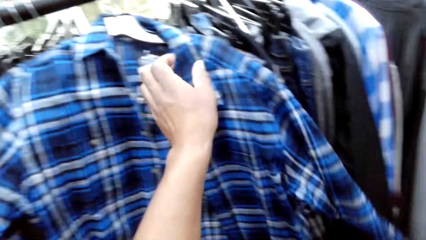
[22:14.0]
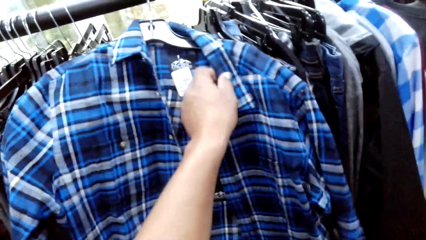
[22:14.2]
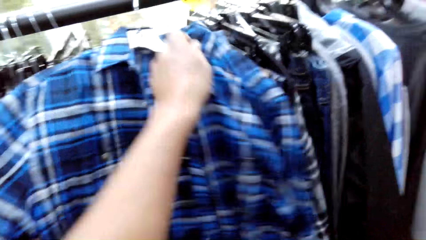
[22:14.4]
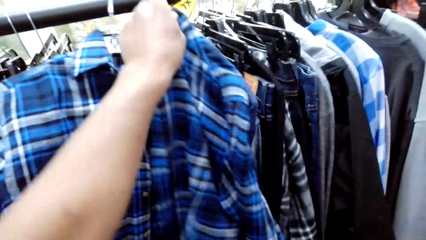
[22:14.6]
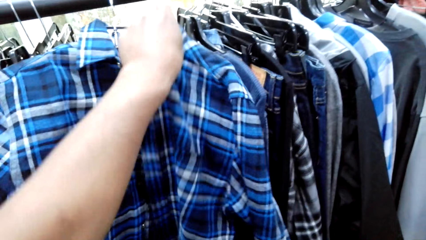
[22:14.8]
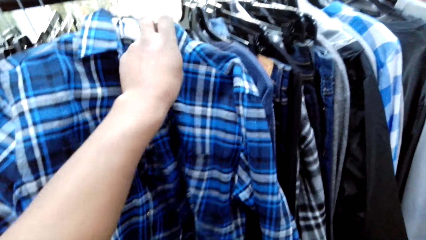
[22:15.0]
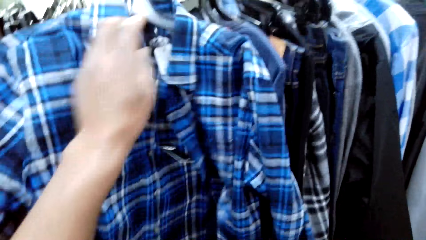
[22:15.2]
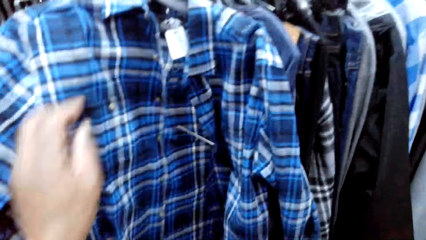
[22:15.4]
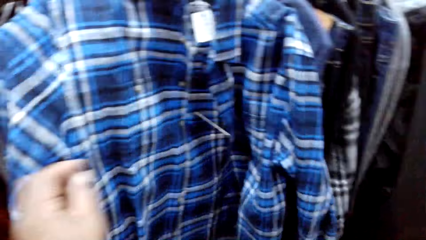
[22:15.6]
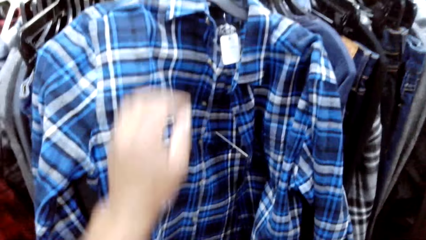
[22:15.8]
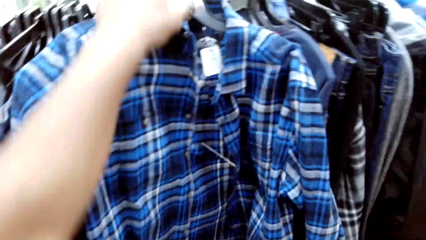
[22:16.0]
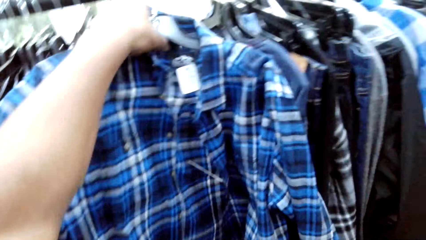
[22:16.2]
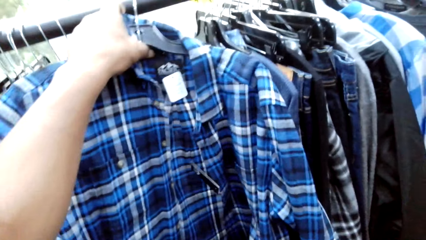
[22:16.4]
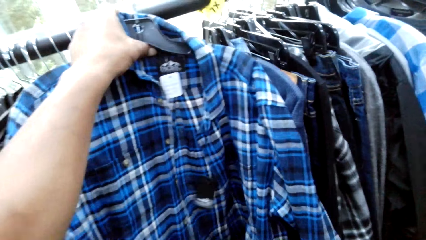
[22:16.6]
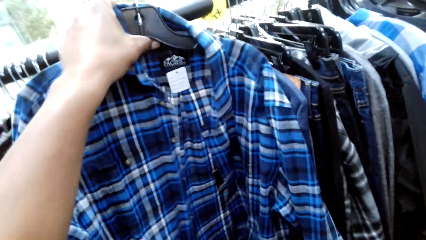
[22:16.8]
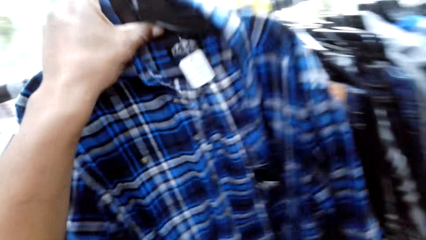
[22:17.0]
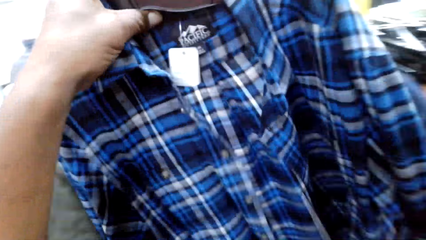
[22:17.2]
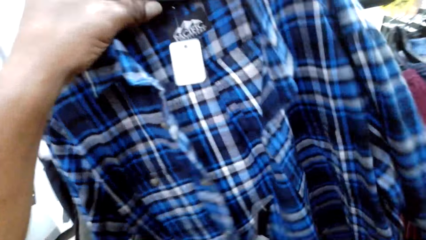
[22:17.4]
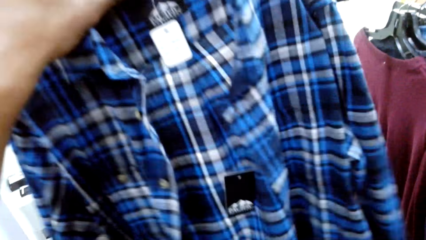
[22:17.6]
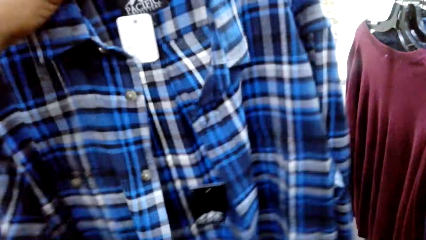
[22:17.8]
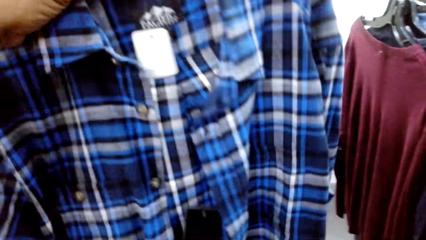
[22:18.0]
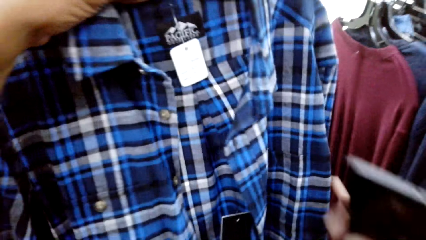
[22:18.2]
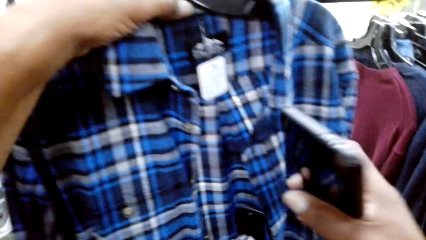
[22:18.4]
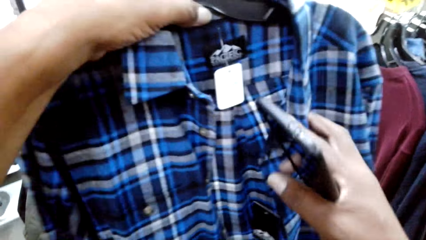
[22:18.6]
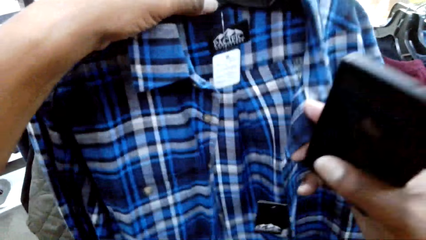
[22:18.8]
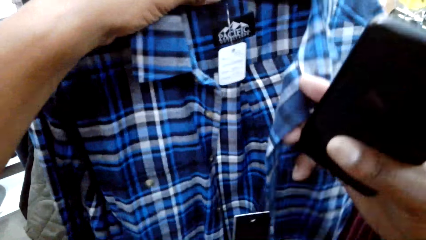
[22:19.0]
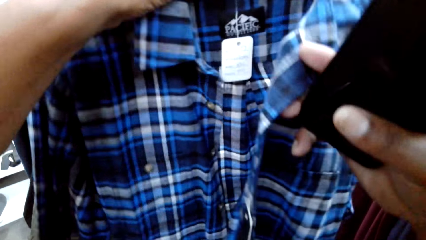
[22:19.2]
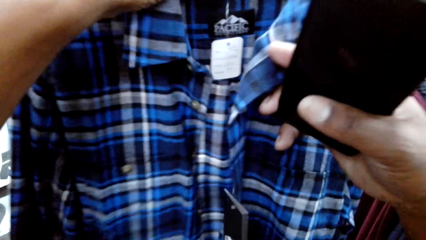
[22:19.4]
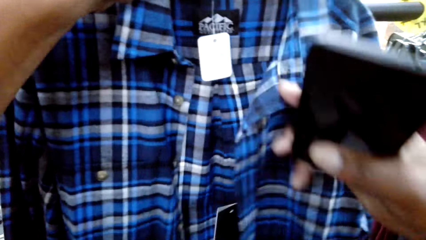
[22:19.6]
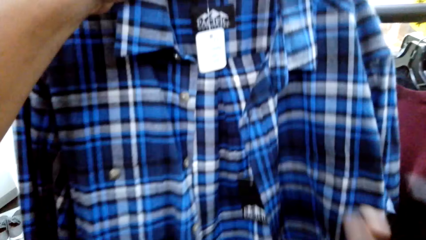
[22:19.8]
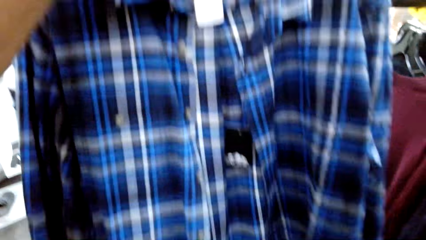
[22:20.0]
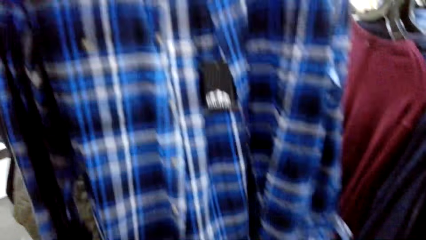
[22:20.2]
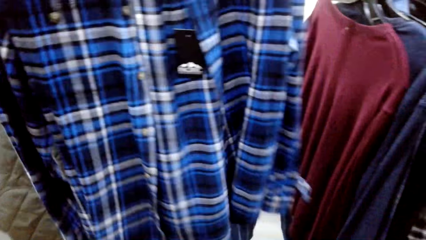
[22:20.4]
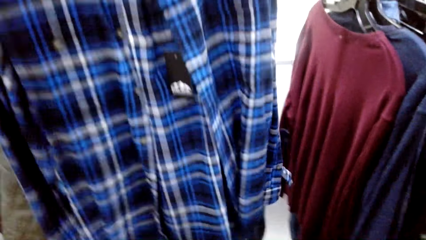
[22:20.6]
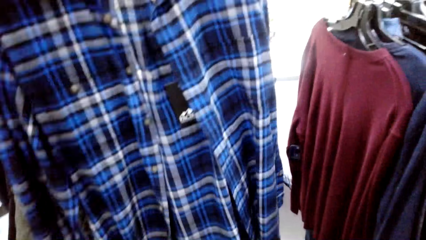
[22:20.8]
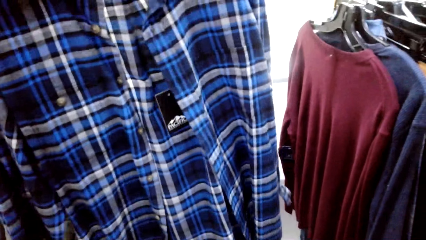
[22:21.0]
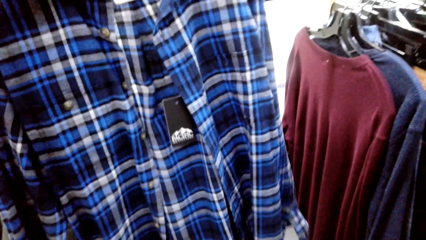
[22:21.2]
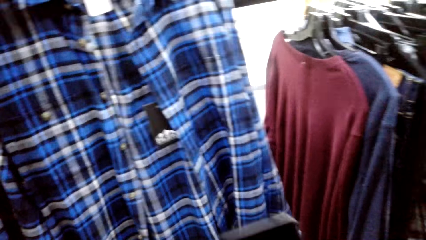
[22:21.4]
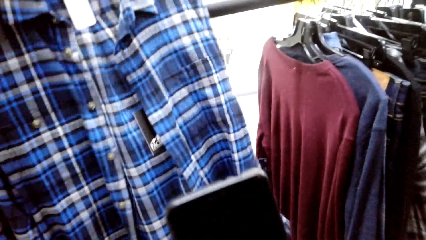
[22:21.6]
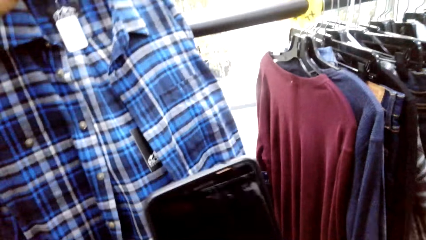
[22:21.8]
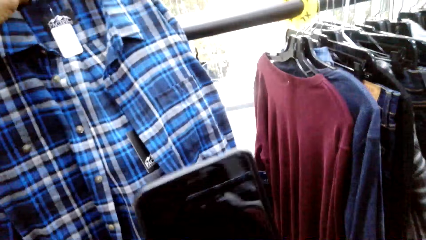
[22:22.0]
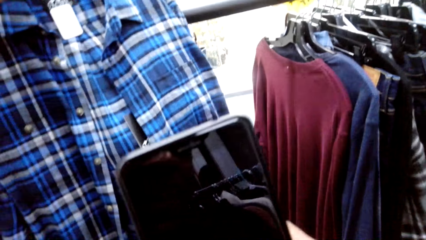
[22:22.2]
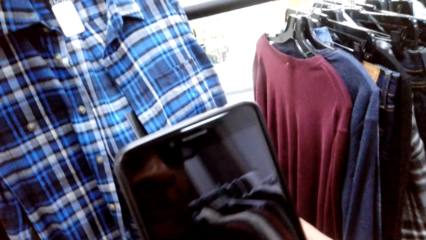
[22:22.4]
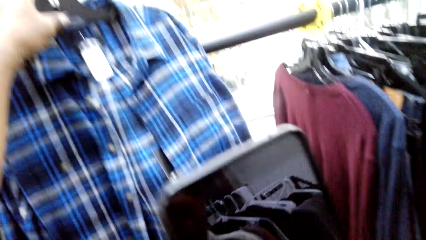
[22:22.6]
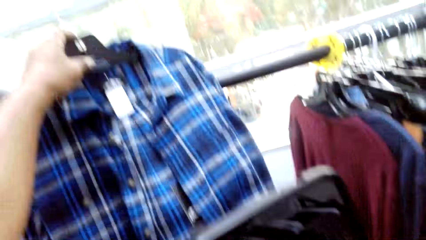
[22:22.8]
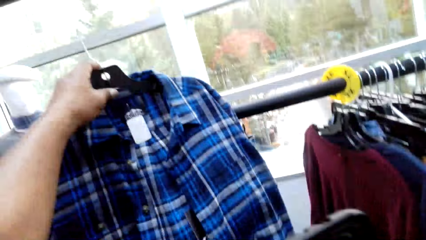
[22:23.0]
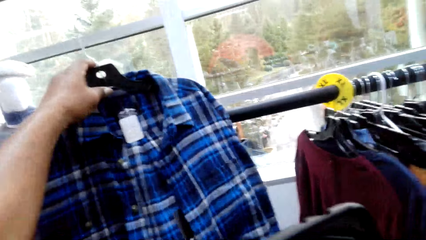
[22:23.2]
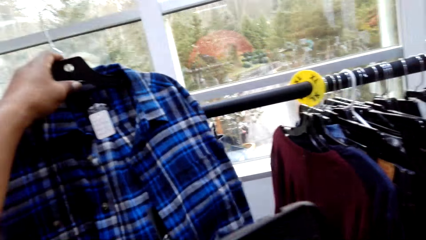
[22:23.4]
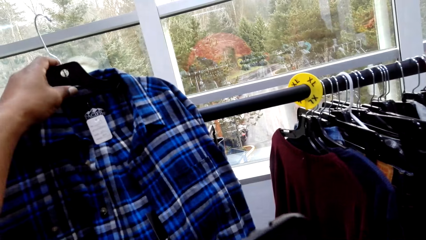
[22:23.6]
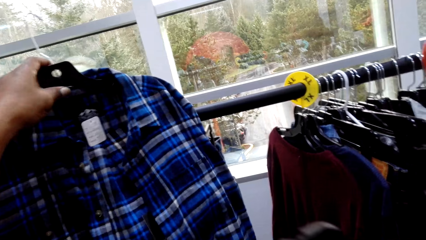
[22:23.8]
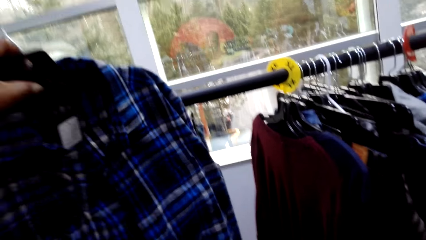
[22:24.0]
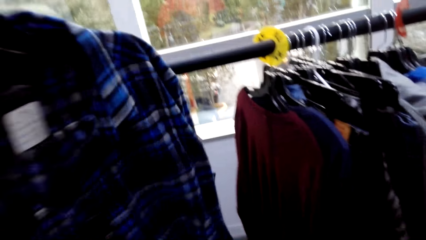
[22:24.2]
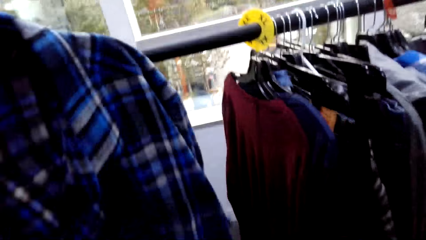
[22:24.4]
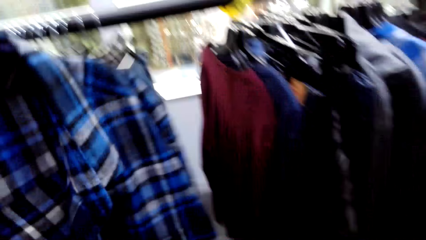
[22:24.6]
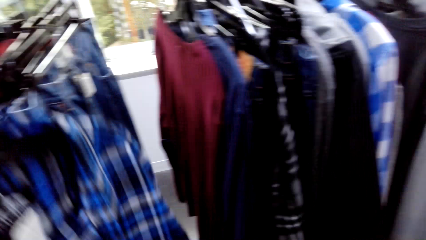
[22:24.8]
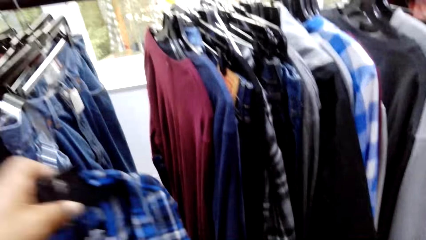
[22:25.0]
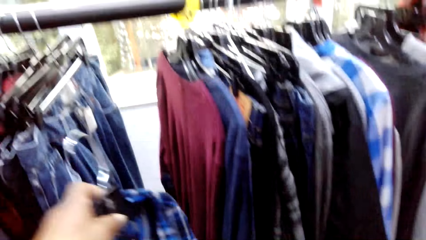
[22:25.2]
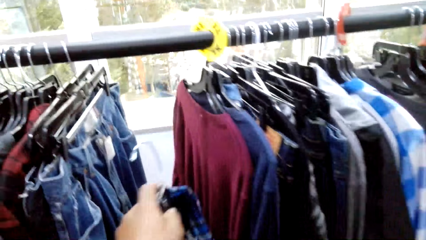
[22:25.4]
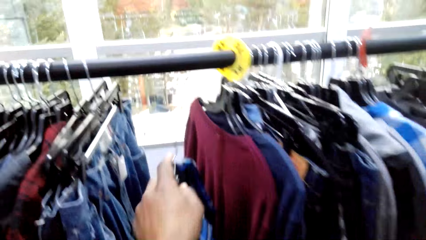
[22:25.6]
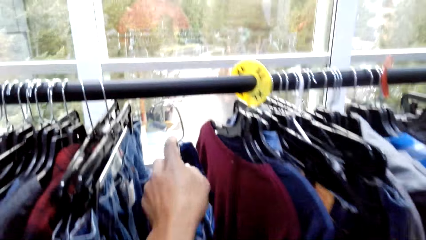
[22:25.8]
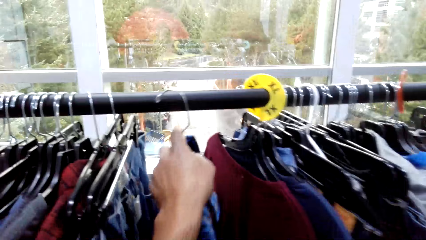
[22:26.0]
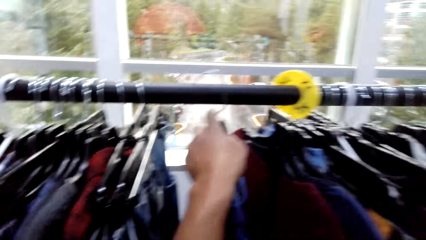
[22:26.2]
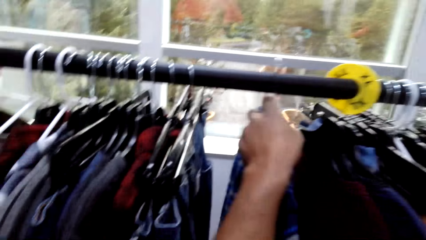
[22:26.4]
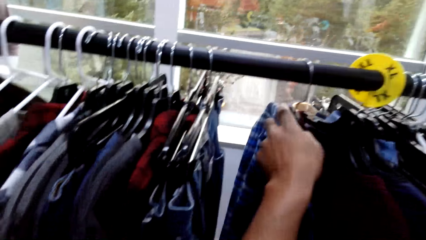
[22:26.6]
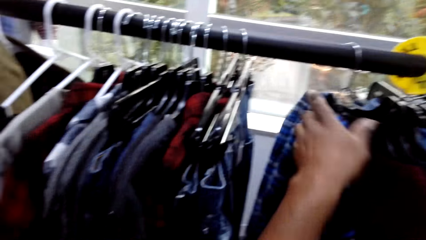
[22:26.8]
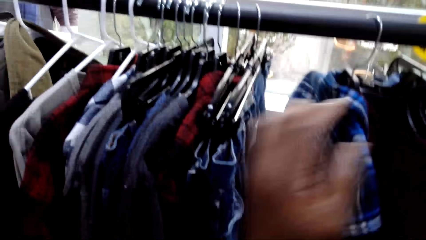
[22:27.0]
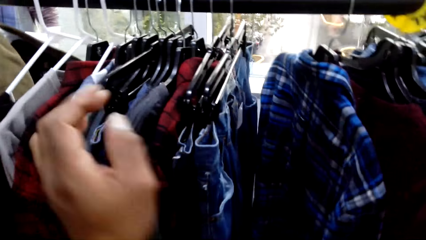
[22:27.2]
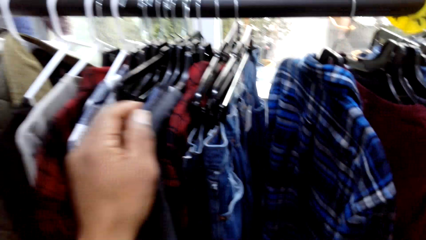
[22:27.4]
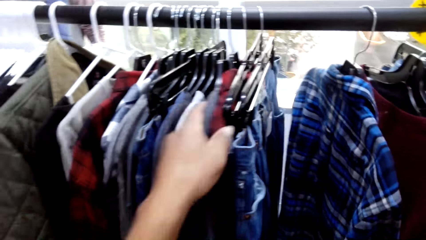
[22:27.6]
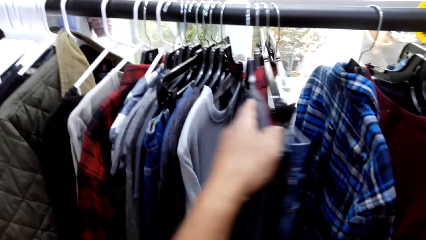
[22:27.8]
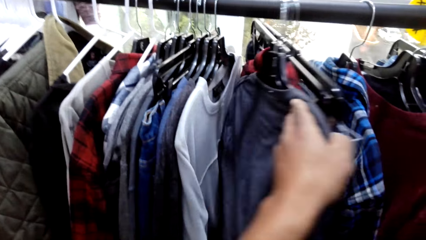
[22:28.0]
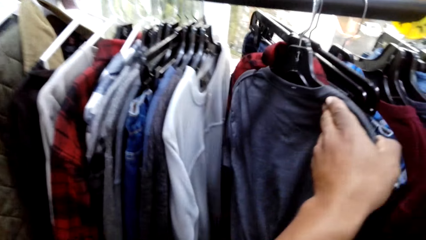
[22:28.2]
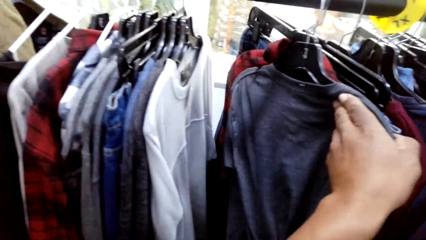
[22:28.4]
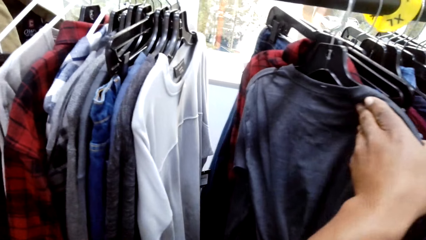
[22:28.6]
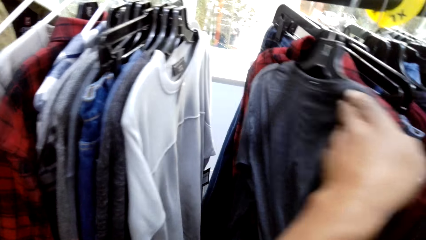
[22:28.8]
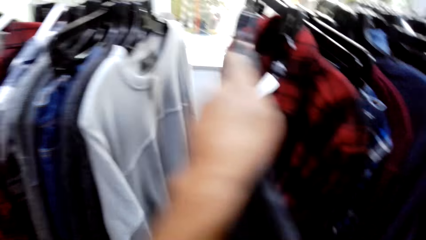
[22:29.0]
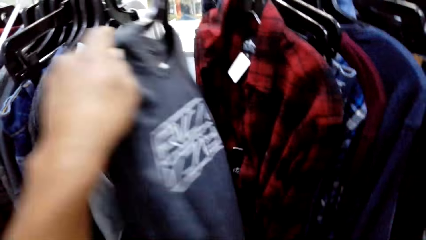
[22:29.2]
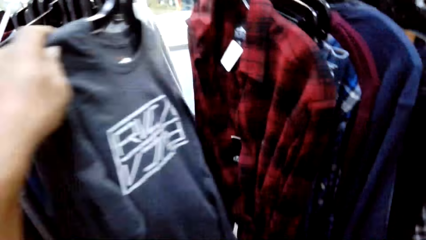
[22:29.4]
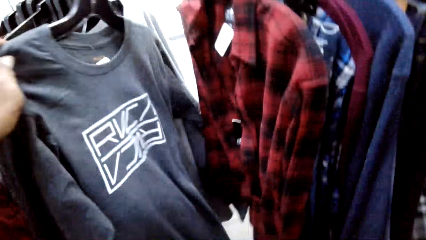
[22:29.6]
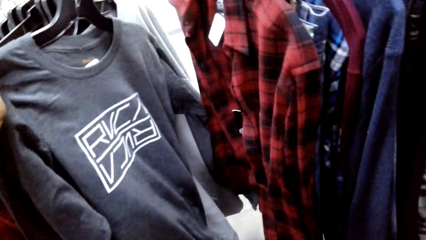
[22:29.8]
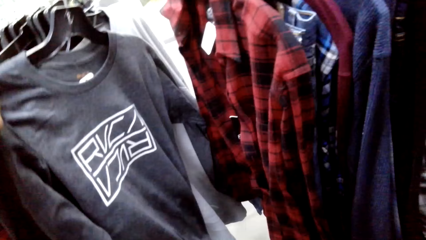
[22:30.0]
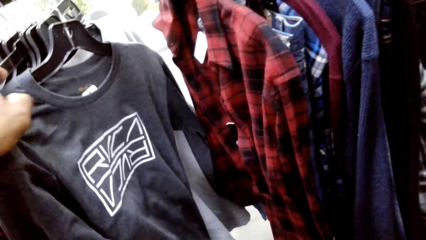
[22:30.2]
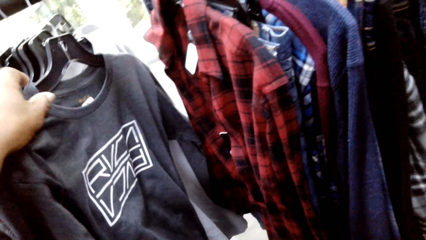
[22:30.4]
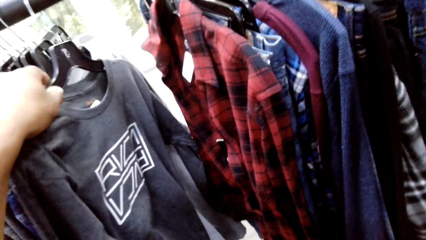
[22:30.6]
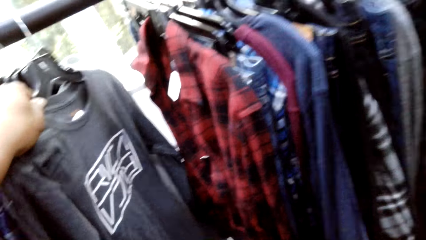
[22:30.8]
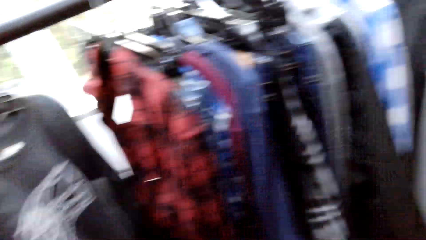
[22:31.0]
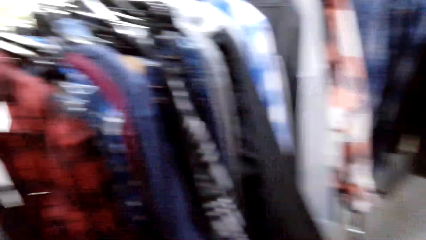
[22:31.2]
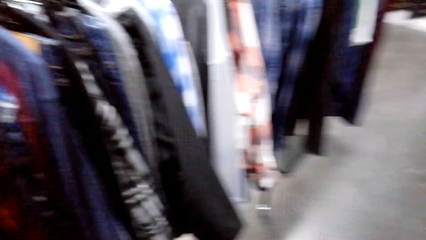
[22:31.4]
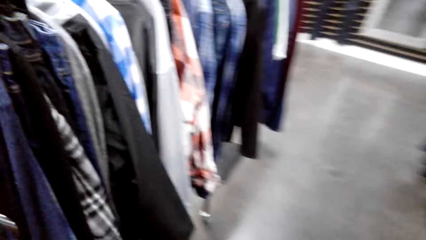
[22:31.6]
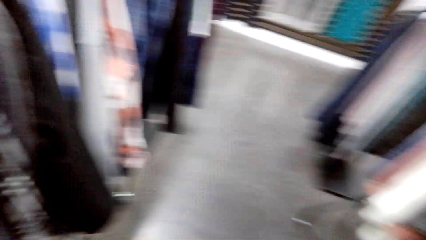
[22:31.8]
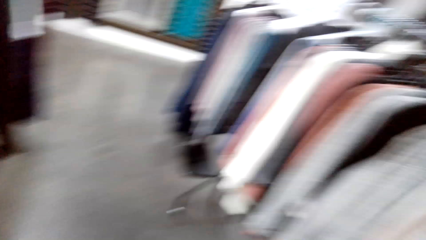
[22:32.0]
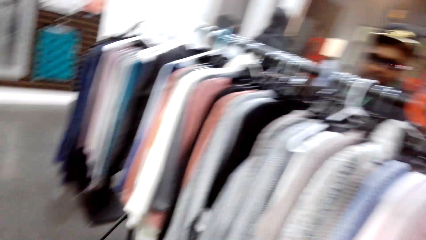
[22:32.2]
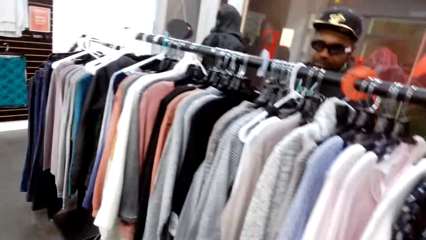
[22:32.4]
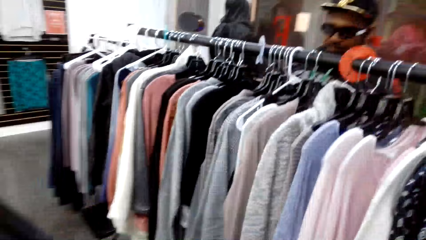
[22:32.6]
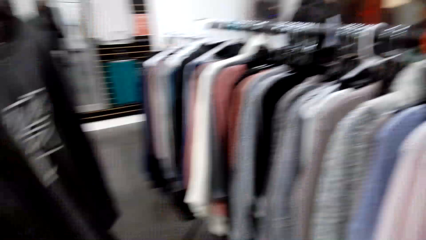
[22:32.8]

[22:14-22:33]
The camera wearer unhooks a cloth or shirt from the stand. He aligns the cloth edges. He fixes the shirt. He operates his phone. He takes a picture. He hangs the cloth back on the stand. He pushes clothes on the clothing rack. He browses through clothes on the stand. He looks at a t-shirt. He unhooks the top from the stand. He talks. He stares round in the shop.
